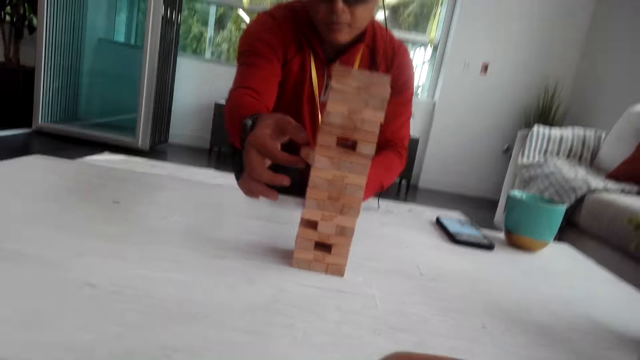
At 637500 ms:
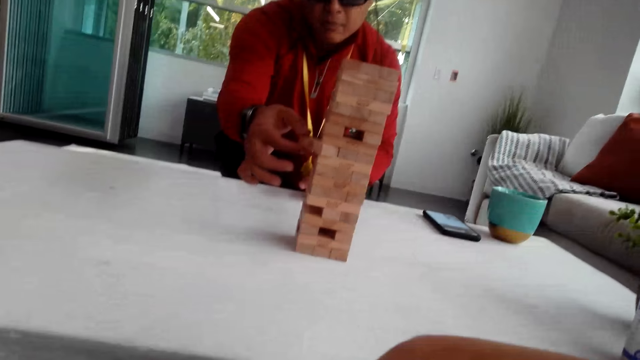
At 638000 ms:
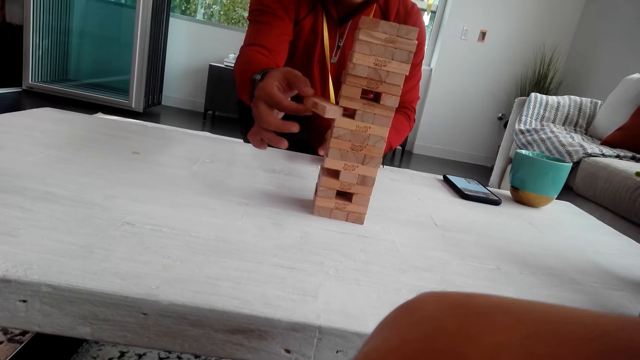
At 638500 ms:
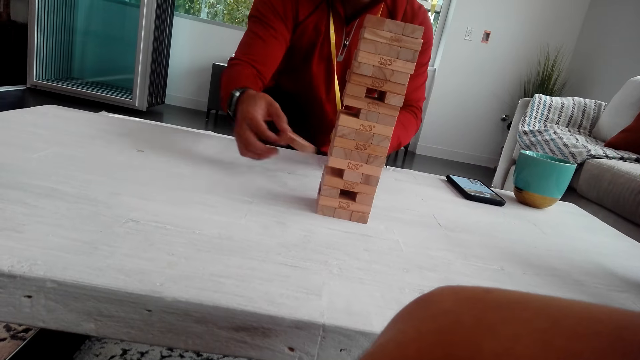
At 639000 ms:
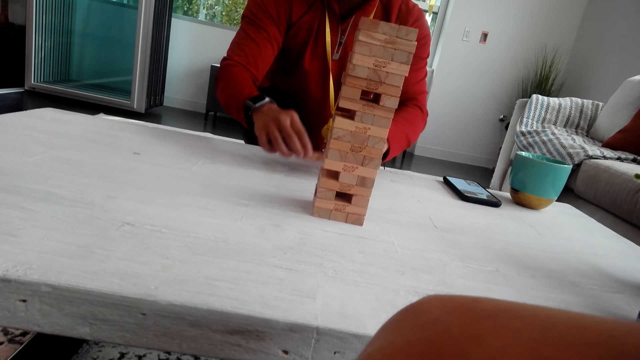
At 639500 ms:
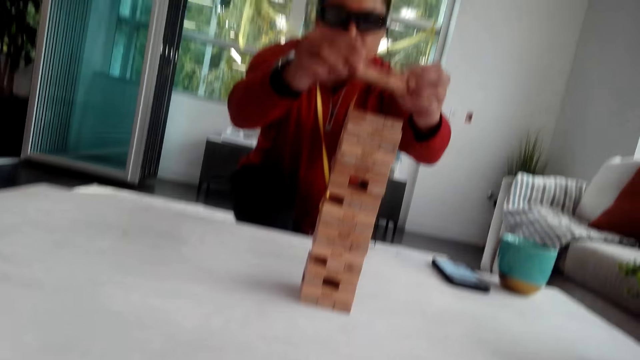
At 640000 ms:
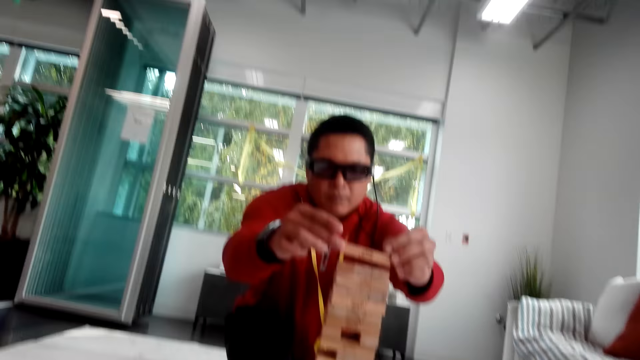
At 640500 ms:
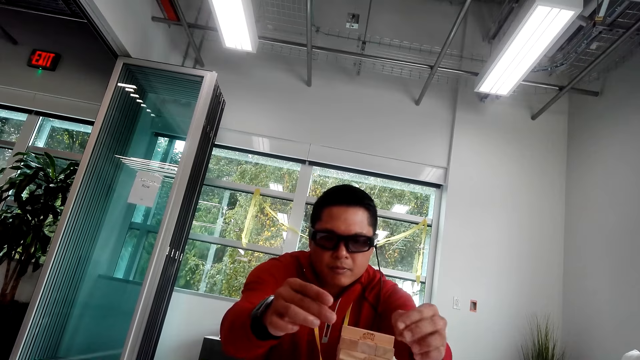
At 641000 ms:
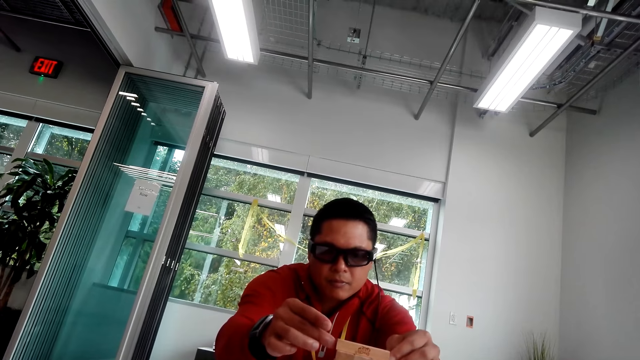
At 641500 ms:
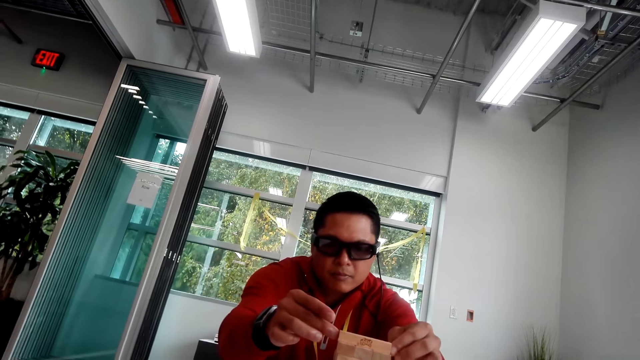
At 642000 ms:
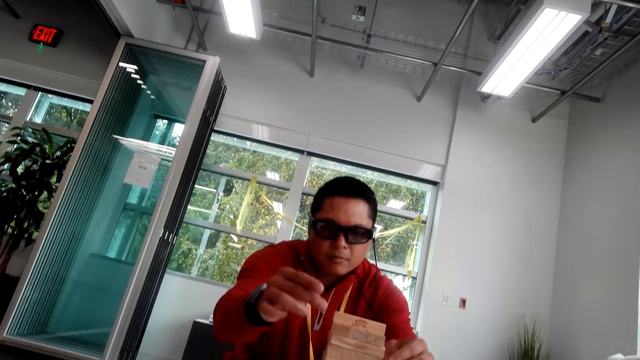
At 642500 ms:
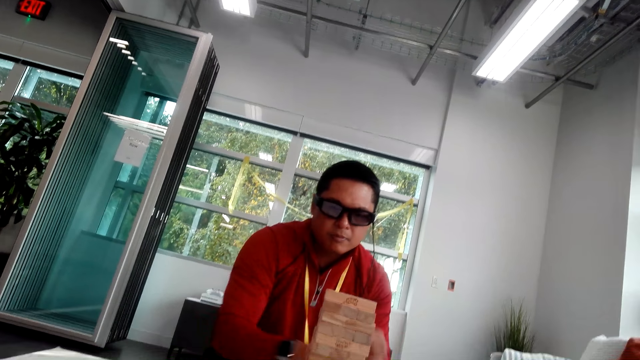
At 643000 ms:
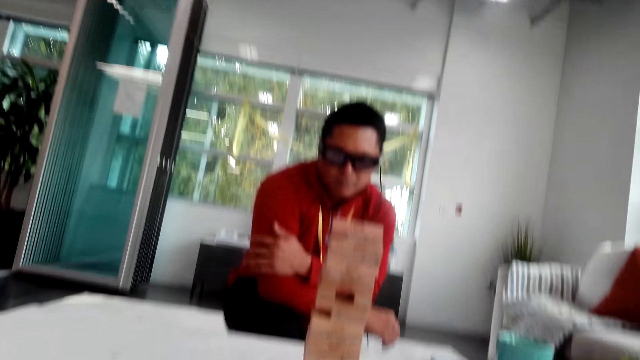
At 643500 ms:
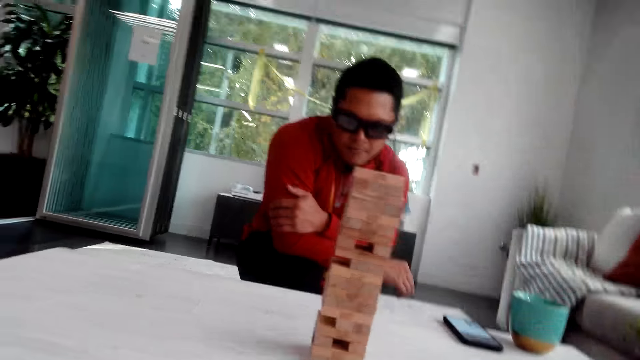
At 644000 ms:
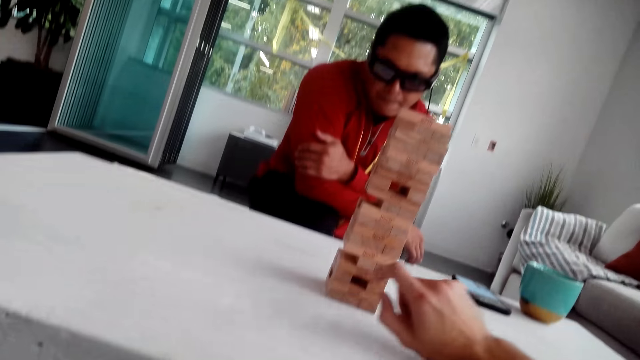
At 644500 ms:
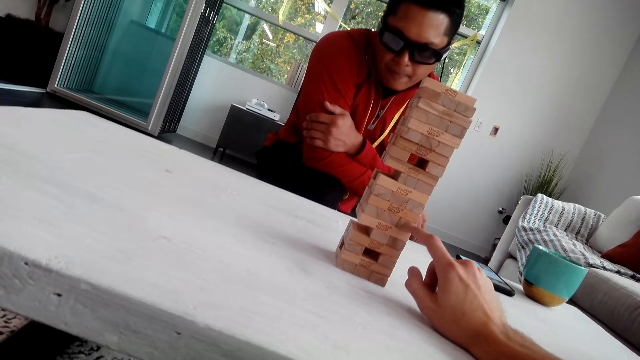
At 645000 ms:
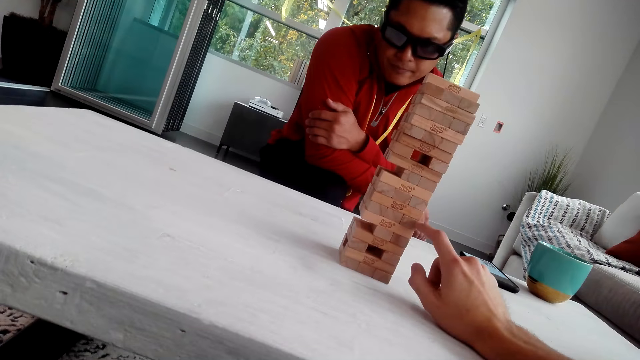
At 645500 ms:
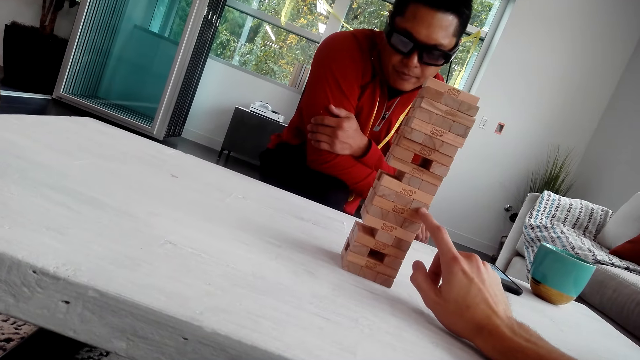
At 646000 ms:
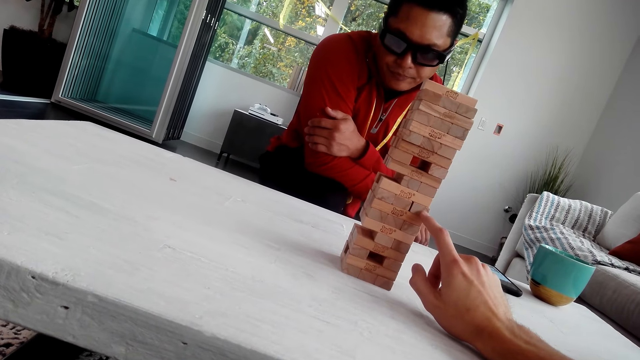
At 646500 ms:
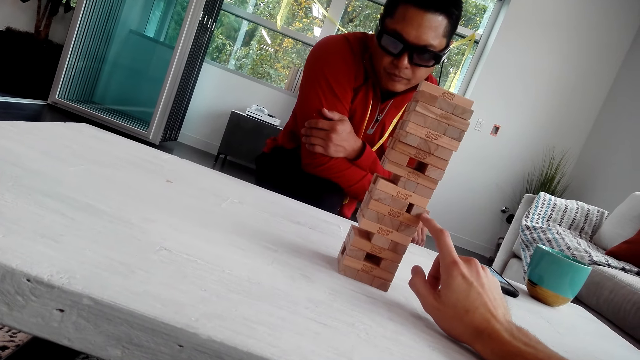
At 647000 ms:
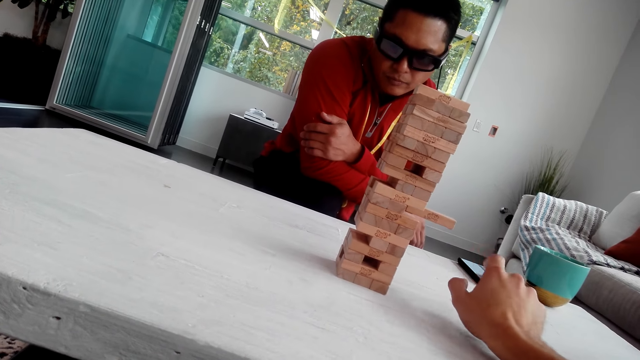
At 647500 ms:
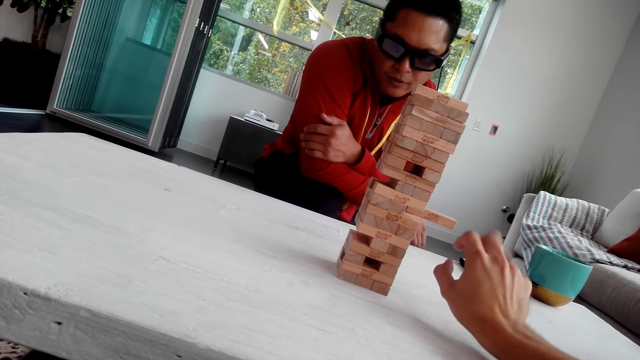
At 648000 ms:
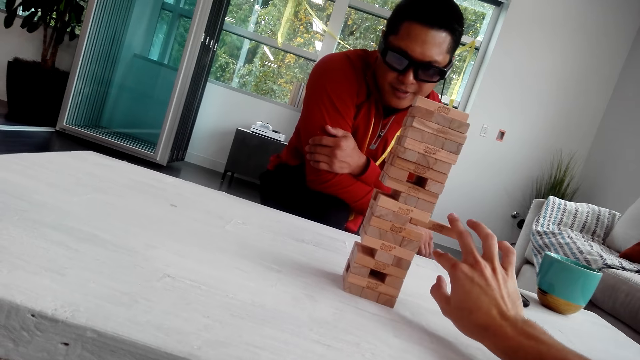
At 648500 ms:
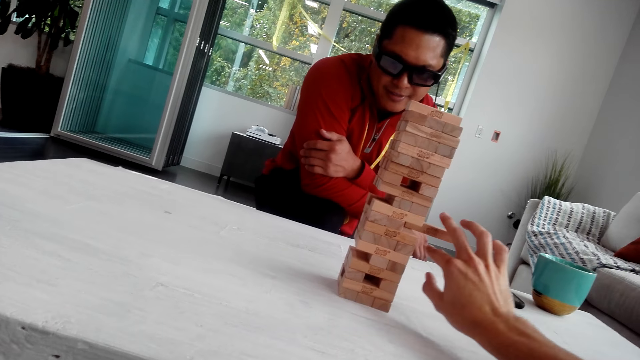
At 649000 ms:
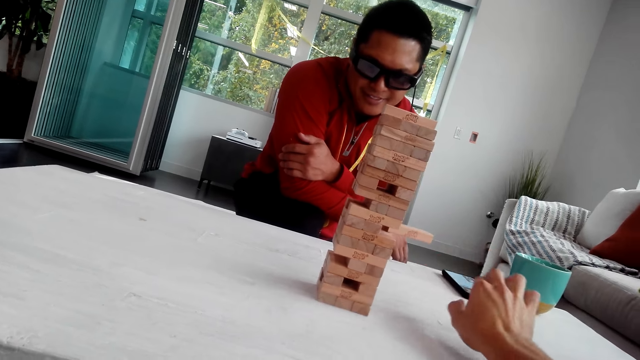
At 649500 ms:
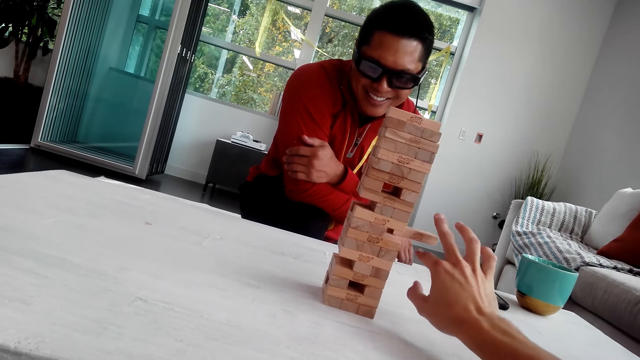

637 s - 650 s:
The camera wearer looks at the tower. A man pulls the wooden block or jenga. The man picks the jenga and puts the wooden block on top of the tower. The camera wearer pushes the wooden block. They pull the jenga. They remove the jenga.

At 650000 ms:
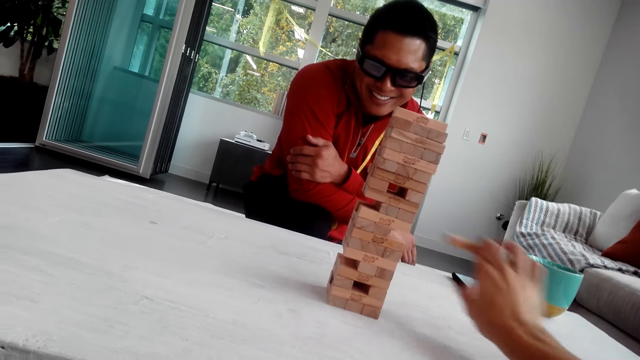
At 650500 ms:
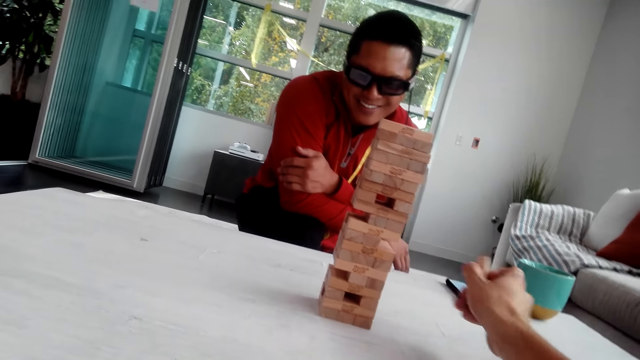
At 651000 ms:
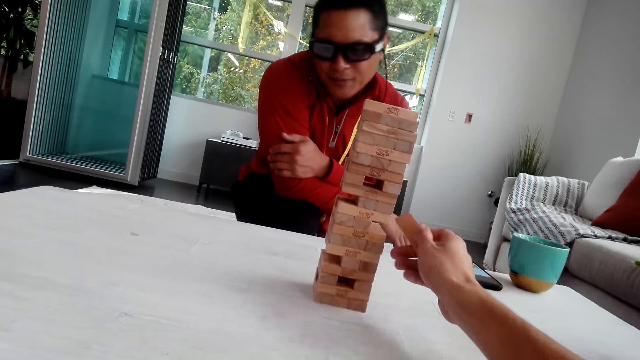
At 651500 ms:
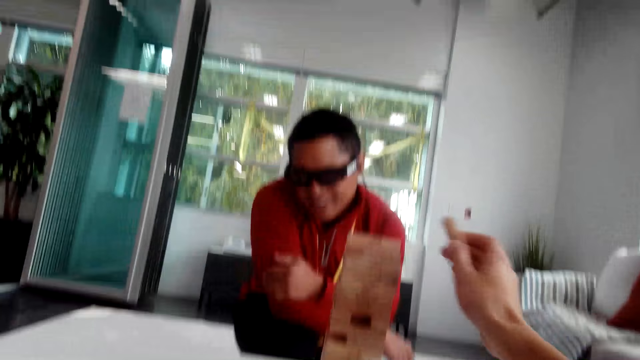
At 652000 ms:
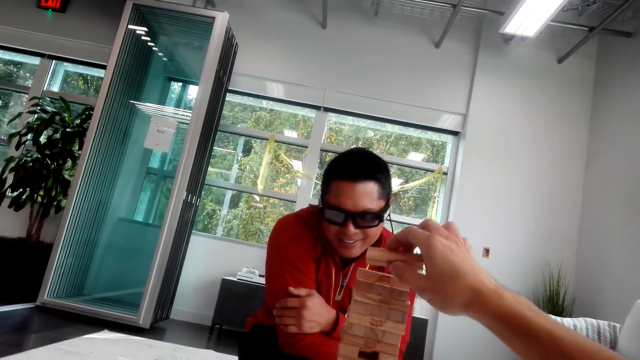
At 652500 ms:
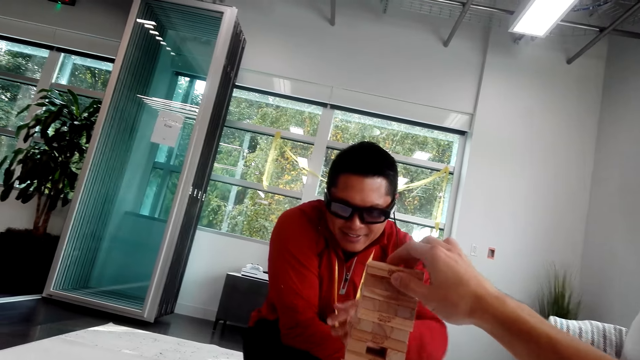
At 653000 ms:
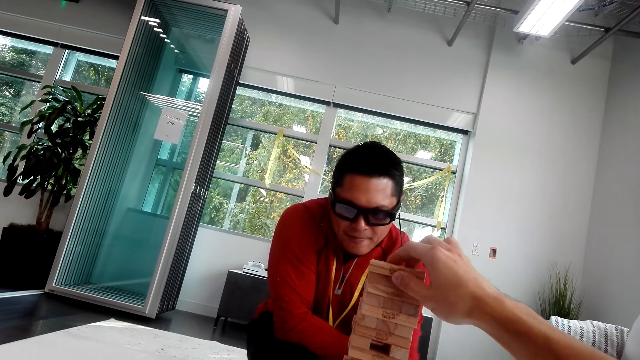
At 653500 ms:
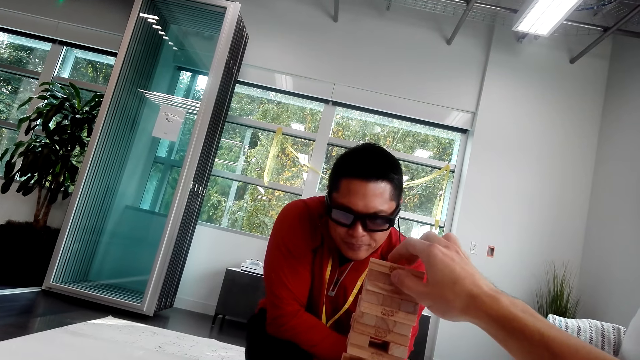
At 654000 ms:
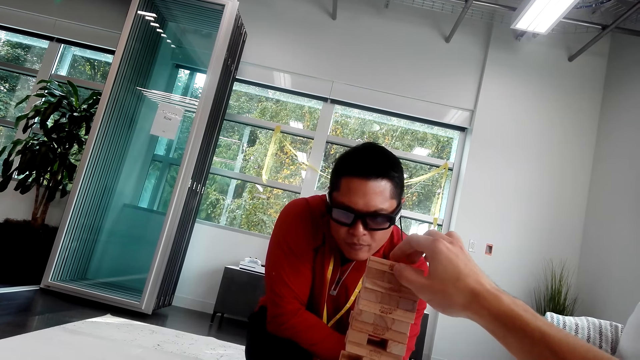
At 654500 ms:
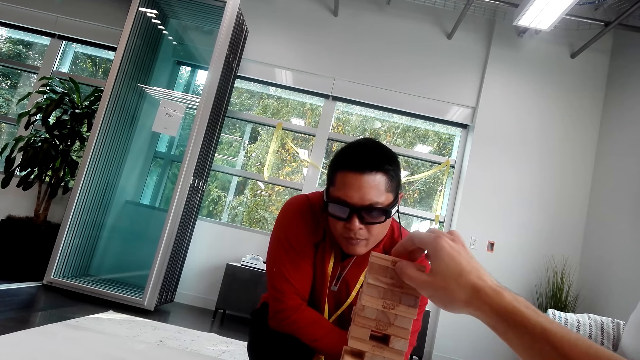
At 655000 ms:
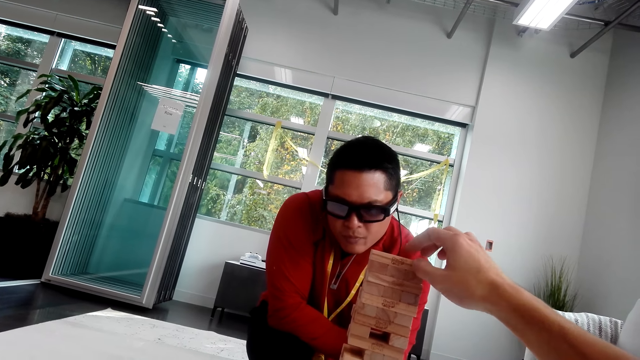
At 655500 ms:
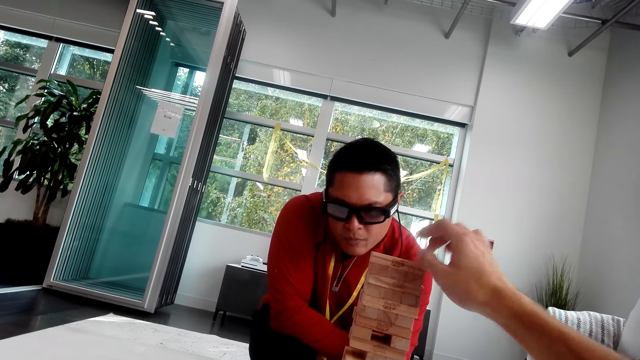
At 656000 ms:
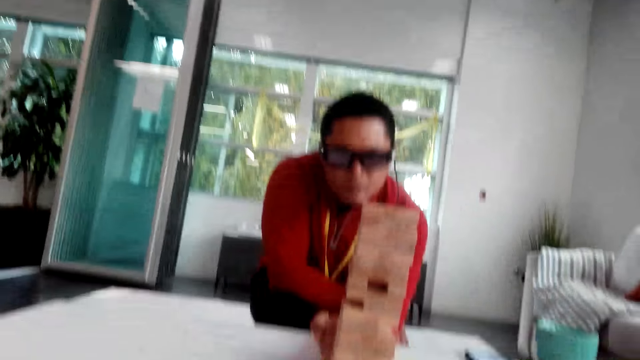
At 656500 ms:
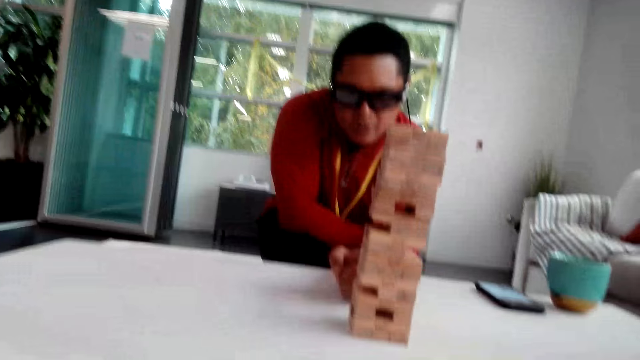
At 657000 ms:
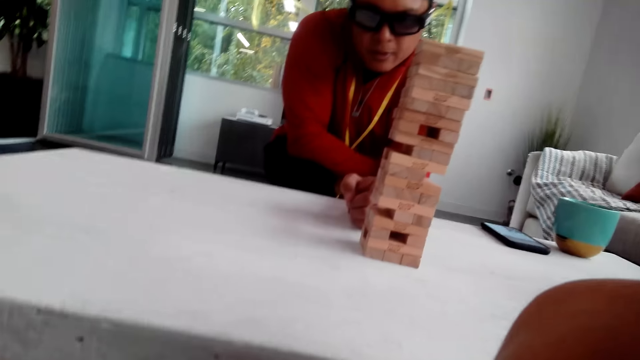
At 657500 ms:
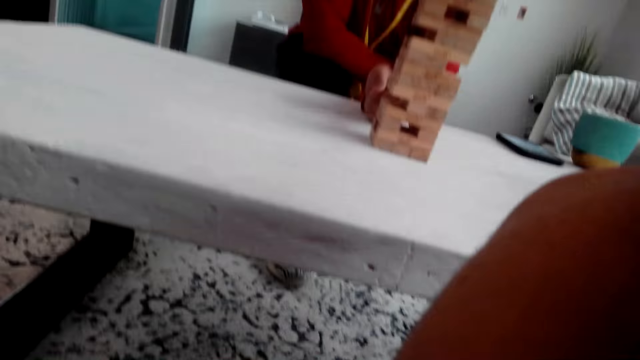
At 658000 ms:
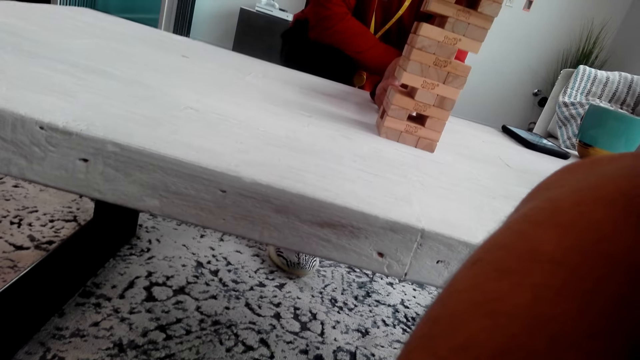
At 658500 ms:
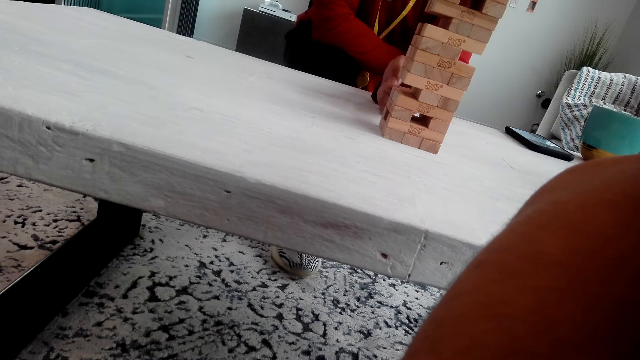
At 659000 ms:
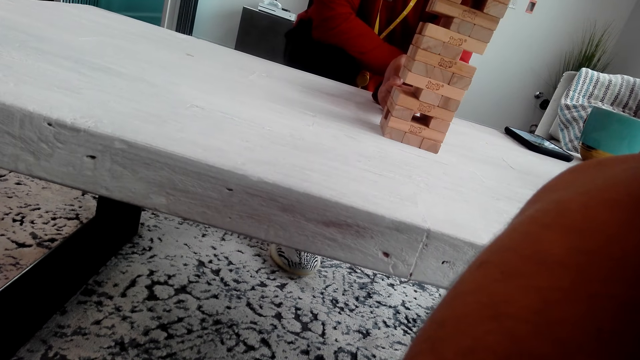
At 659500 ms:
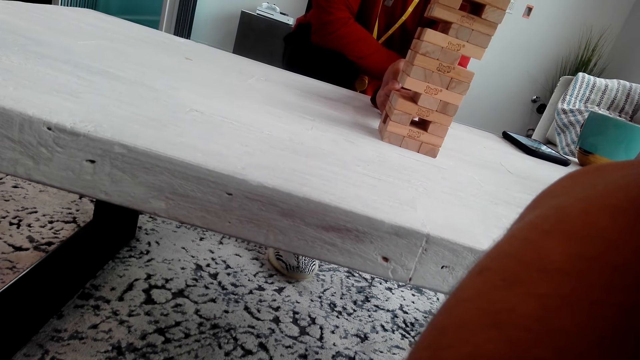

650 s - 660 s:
The camera wearer pulls the wooden block. They put the wooden block on top of the tower. A man puts the jenga on another jenga.
